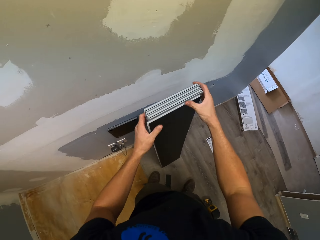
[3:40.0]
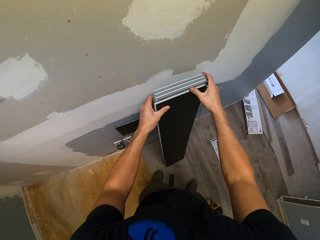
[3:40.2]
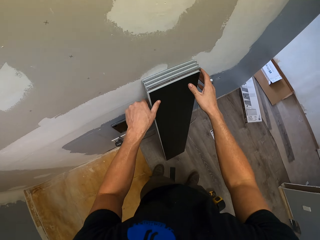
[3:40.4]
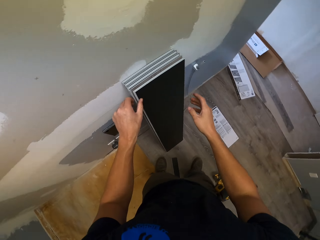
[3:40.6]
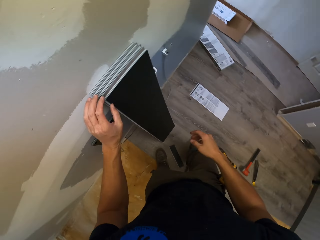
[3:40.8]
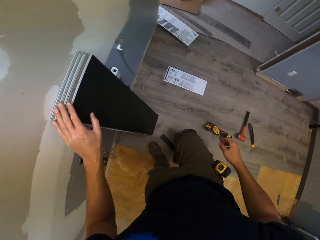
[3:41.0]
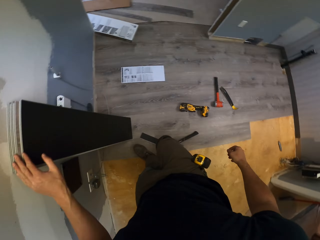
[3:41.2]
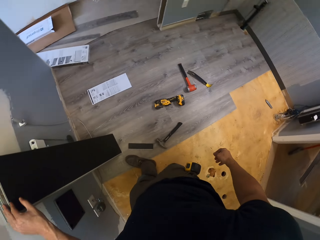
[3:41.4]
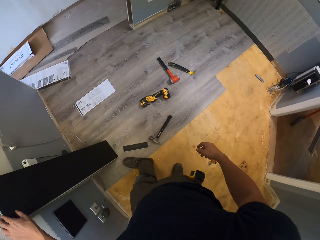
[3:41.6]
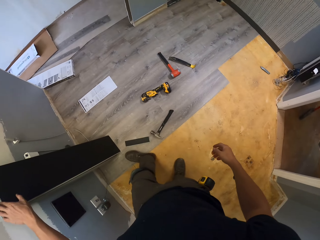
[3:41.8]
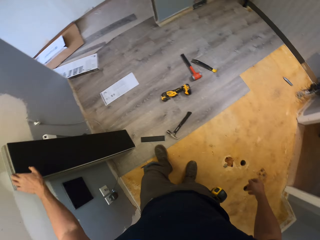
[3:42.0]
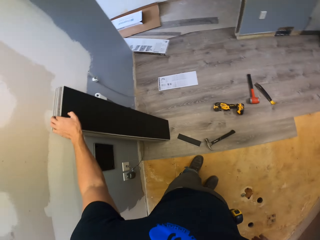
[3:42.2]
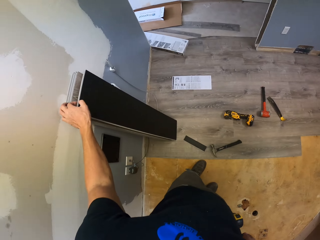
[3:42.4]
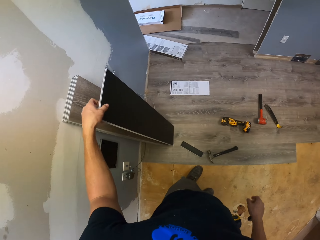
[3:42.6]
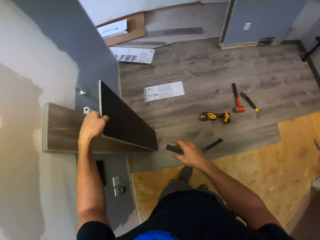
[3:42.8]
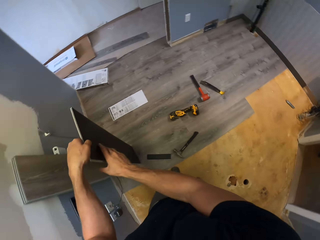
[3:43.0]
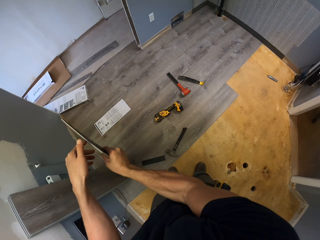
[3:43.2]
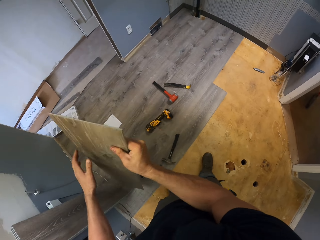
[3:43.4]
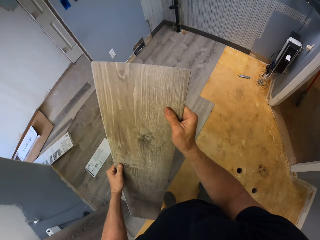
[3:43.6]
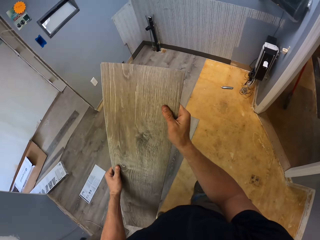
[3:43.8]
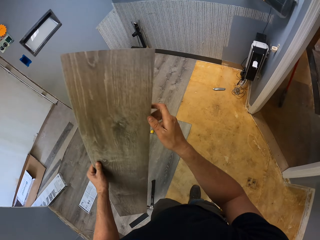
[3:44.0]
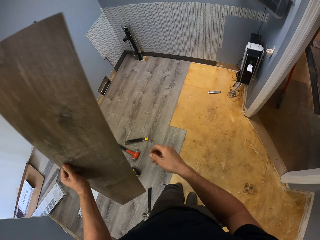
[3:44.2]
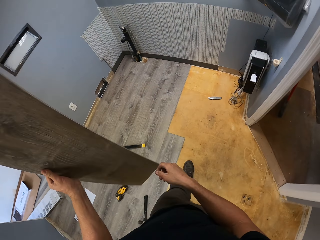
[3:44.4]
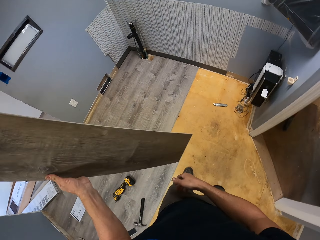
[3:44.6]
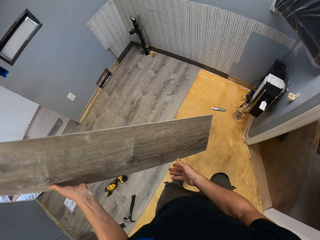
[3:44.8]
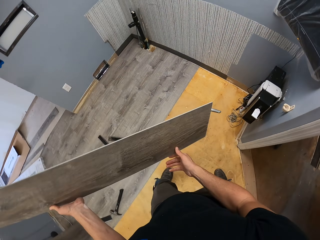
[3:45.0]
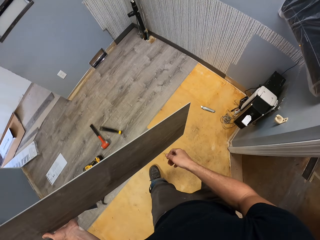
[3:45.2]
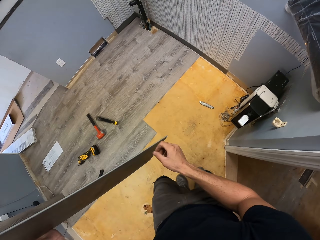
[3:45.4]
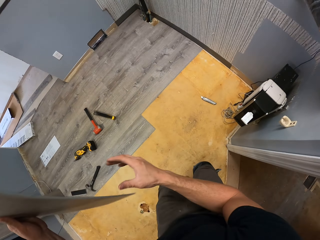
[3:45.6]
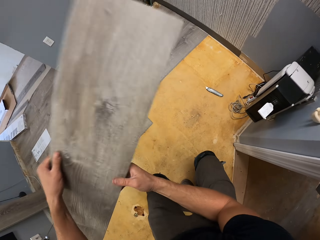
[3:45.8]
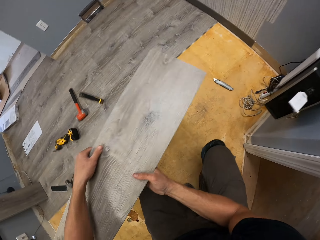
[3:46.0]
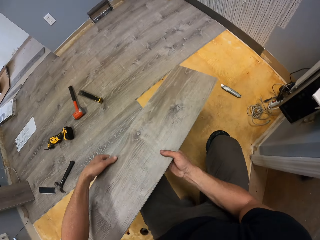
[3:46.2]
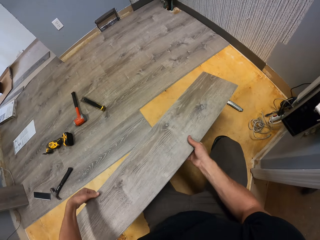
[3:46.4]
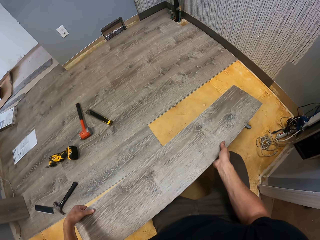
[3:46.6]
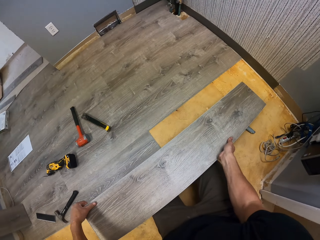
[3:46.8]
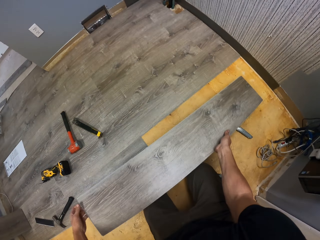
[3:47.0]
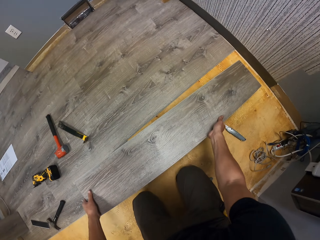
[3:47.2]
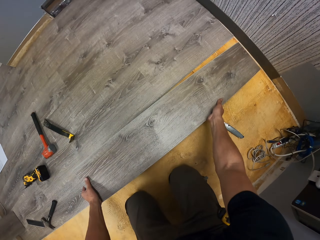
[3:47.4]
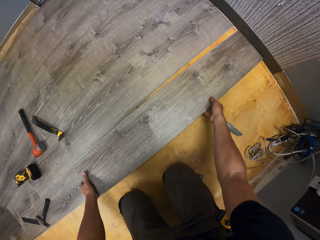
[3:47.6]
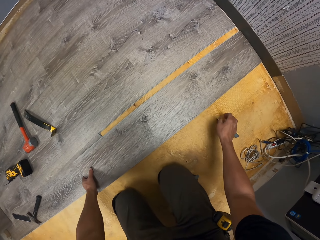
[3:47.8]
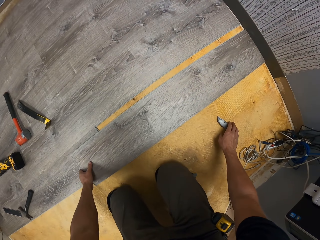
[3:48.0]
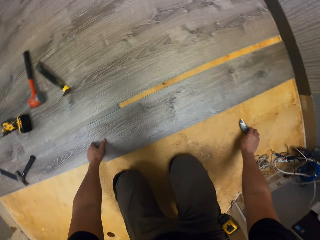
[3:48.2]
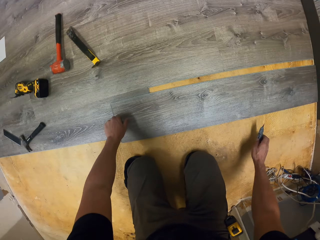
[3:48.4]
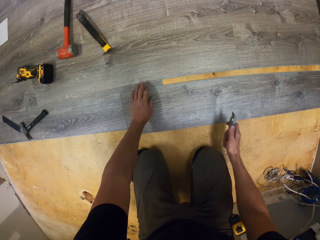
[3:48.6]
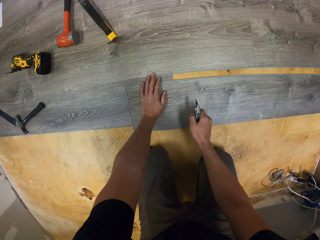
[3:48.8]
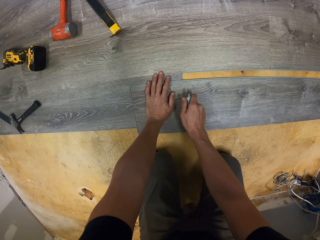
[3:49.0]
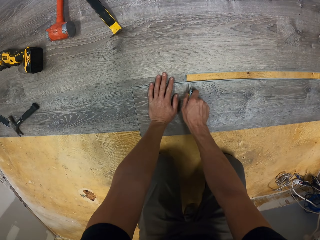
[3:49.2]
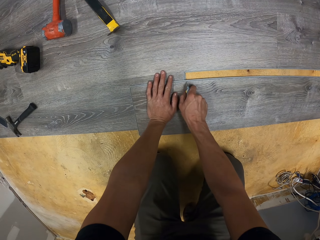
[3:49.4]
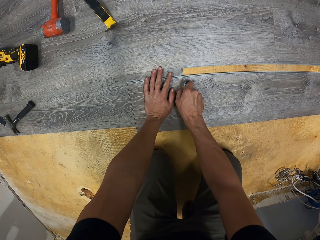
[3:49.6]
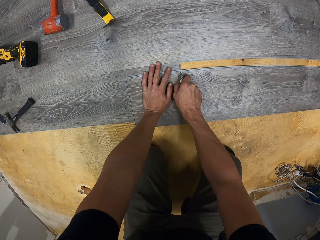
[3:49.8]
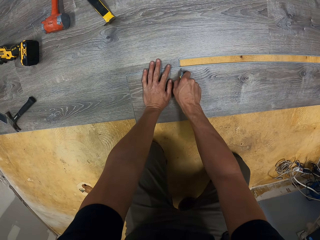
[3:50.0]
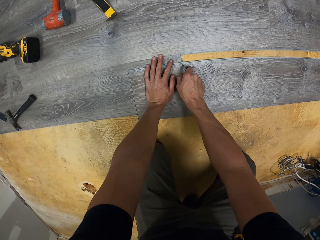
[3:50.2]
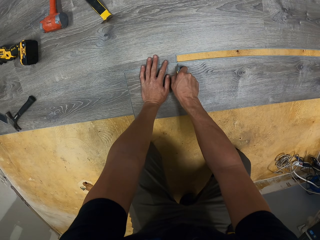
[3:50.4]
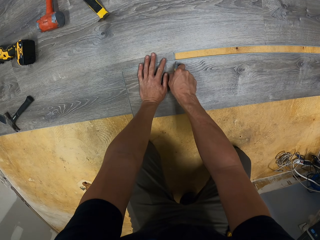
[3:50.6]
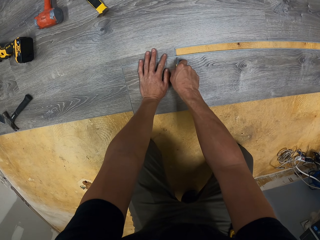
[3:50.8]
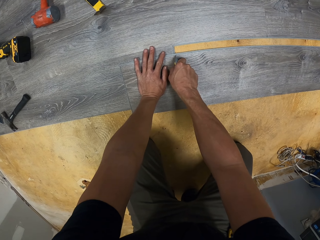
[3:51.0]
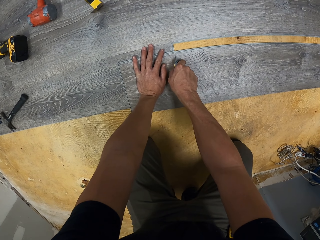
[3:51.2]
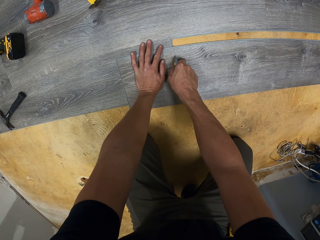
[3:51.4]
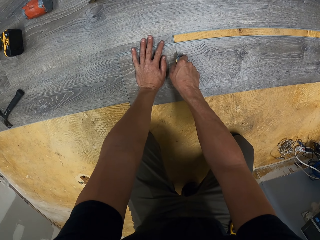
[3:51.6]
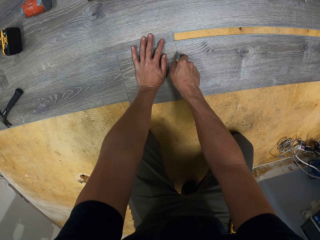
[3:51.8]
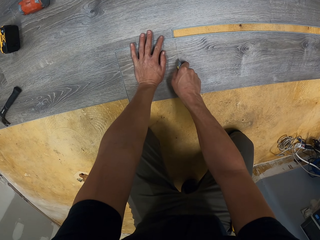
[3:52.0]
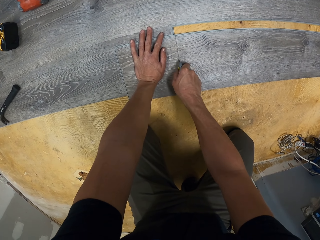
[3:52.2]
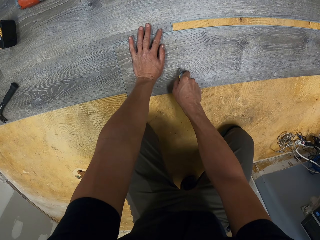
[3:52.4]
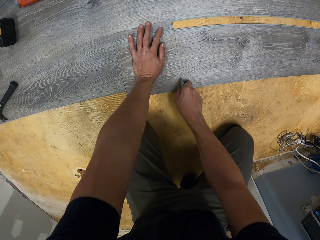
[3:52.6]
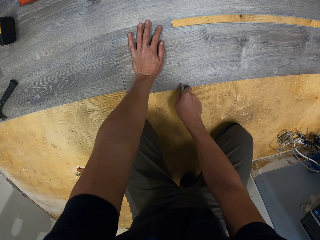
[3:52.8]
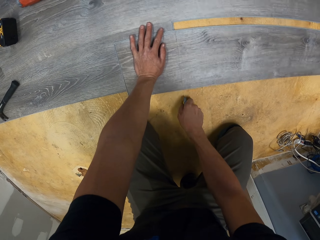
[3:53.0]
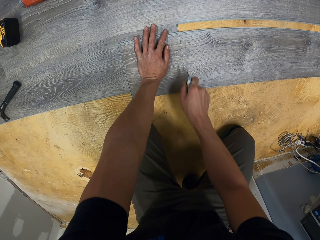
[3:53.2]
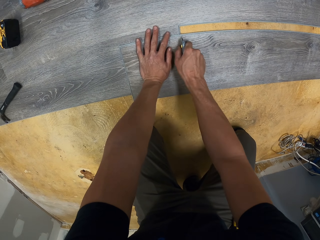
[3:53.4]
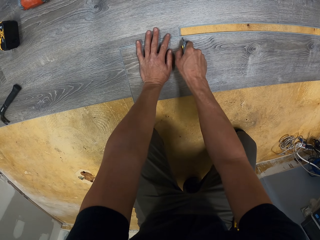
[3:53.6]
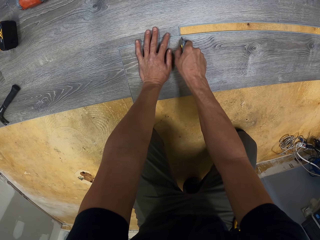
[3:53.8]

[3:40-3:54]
The camera wearer rests pieces of wood on the wall. They take one piece of wood from the bunch. They place the piece of wood on the floor. They take a penknife from the floor. They put a mark on the piece of wood. They cut the tile piece.

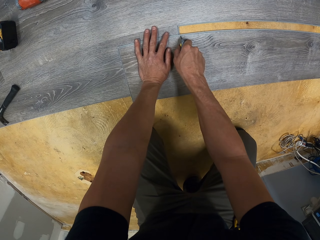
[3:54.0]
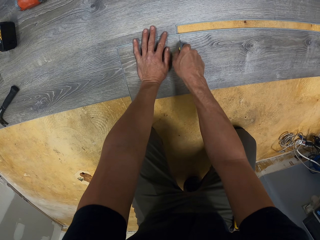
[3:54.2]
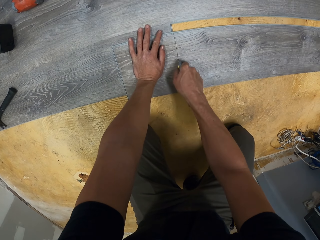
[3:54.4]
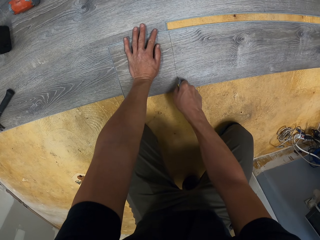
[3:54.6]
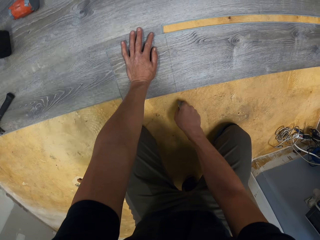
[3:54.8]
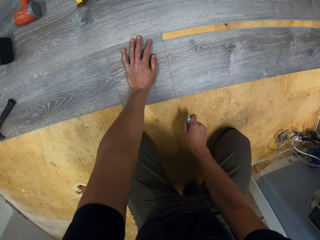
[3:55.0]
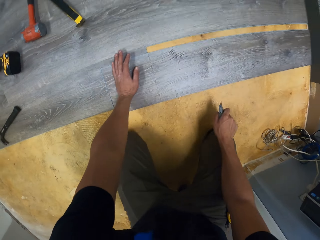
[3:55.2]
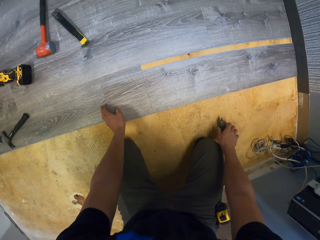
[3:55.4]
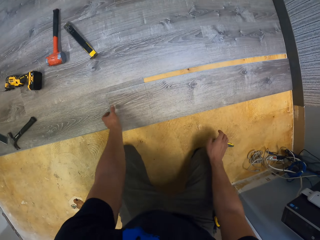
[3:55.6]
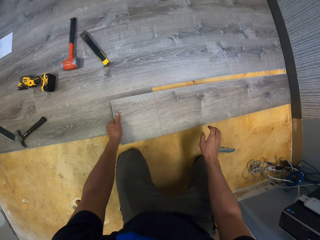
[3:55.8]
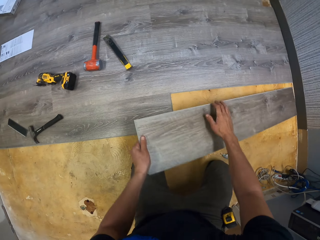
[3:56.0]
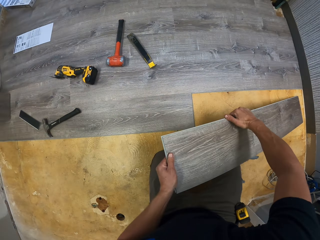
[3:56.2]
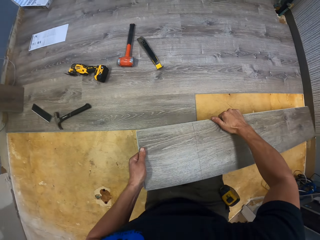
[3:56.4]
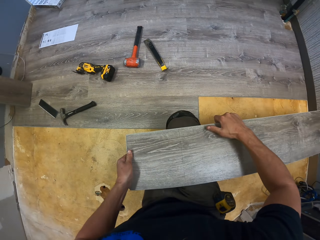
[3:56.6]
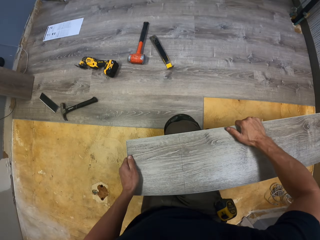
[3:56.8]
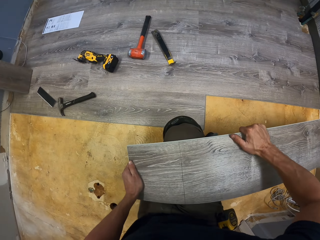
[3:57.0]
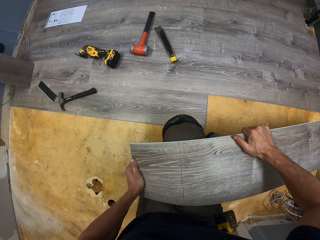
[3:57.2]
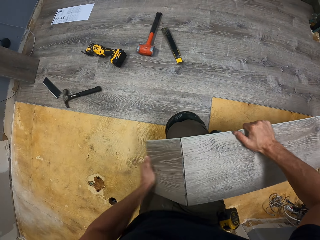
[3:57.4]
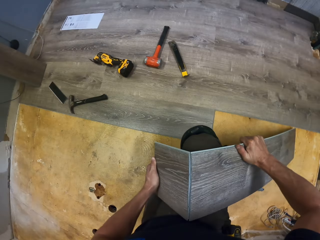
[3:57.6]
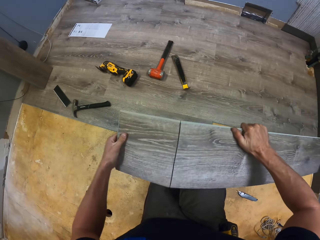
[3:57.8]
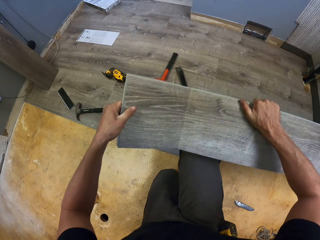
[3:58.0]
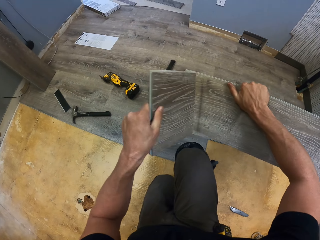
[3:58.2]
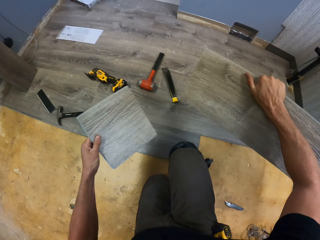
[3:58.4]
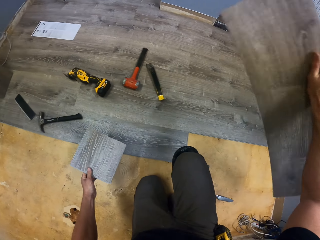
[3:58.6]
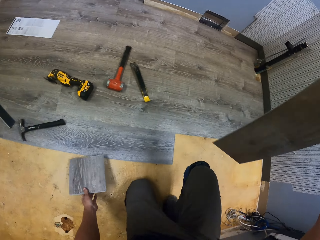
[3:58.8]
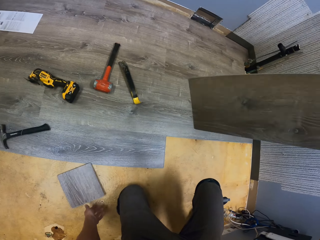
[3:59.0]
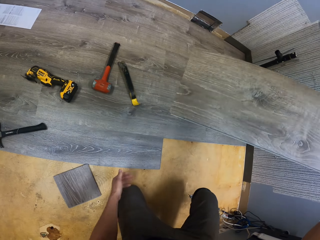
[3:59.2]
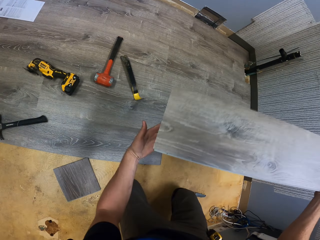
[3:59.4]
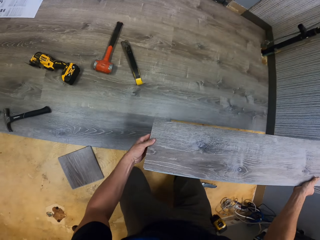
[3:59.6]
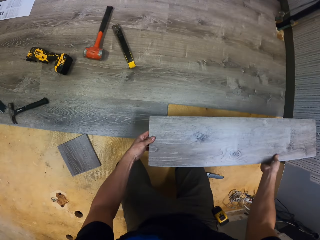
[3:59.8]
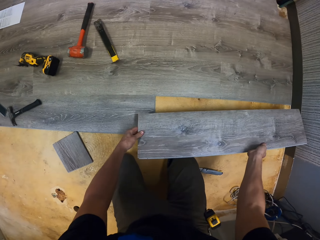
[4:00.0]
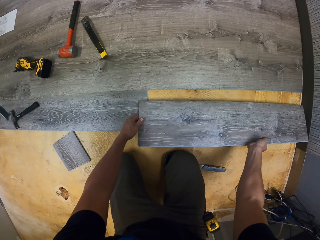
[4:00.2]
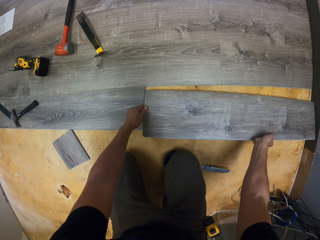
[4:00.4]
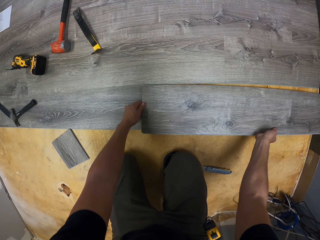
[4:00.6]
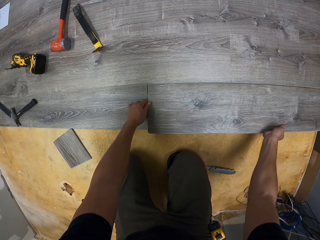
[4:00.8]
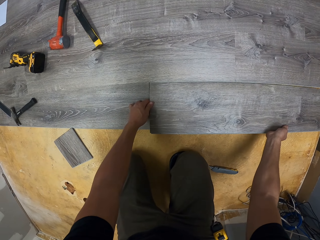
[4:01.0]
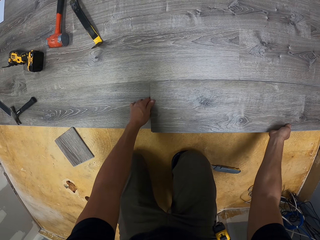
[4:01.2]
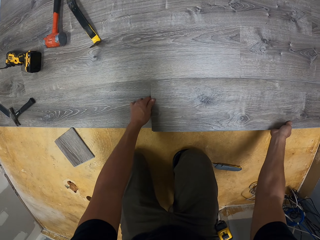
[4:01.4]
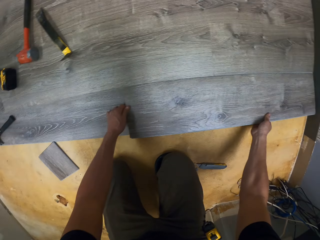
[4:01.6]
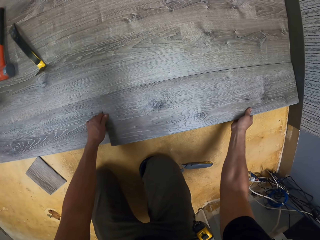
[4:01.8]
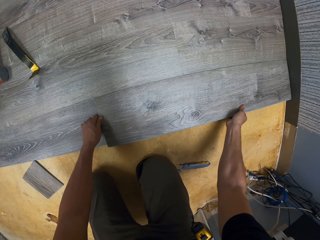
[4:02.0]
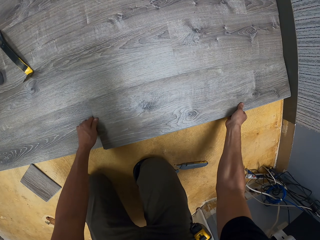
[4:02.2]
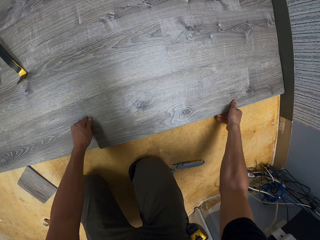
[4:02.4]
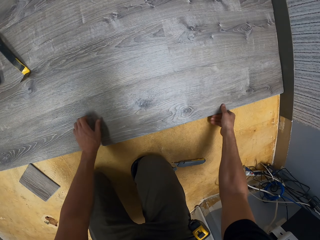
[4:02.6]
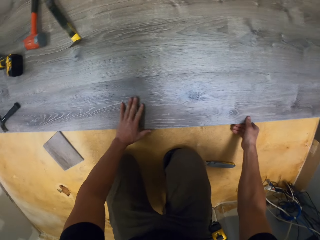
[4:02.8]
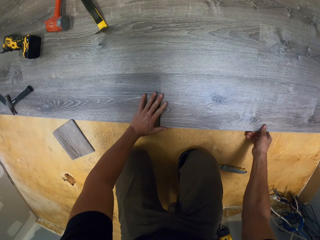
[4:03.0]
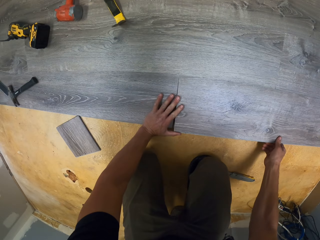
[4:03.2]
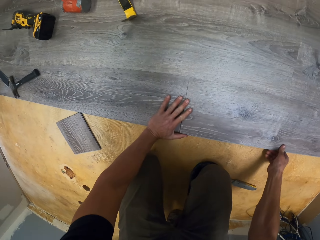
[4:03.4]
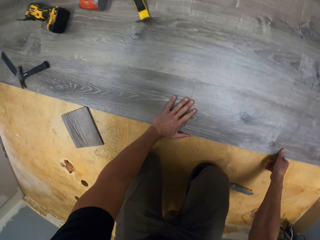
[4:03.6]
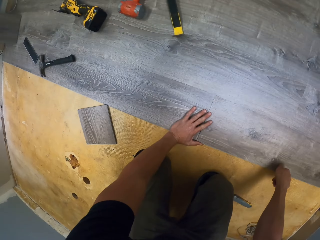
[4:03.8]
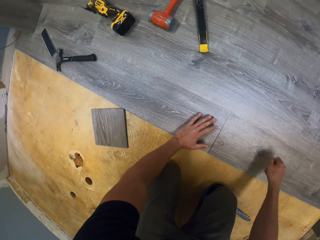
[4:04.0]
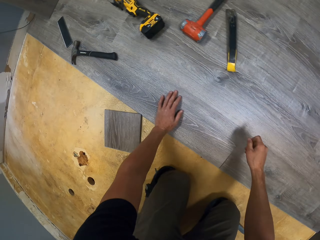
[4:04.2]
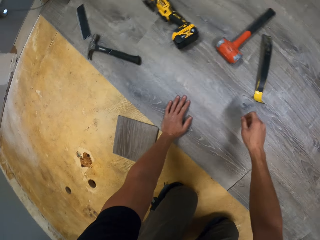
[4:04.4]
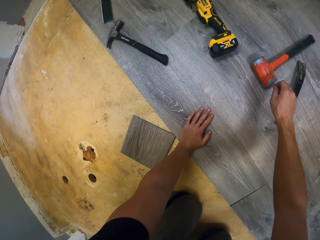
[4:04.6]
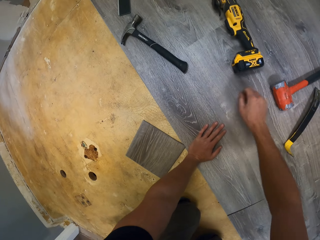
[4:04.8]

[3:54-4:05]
The camera wearer puts the penknife on the floor. They take a piece of wood from the floor, break the piece of wood, and put the smaller piece on the floor. They put the bigger piece of wood on the floor. They fit the piece of tile on the floor.
